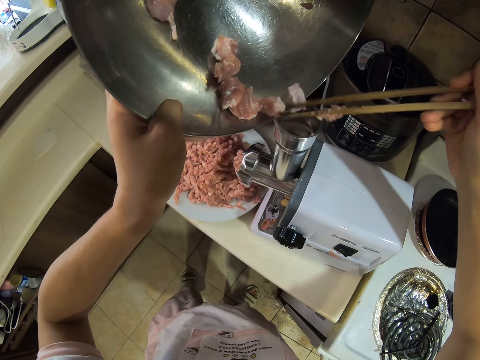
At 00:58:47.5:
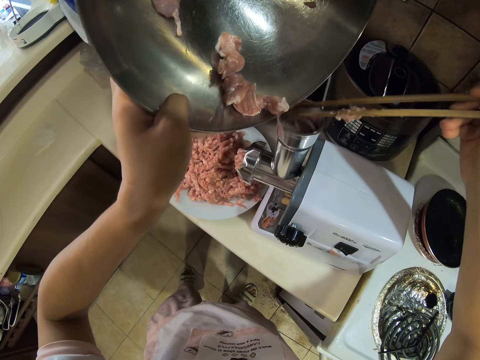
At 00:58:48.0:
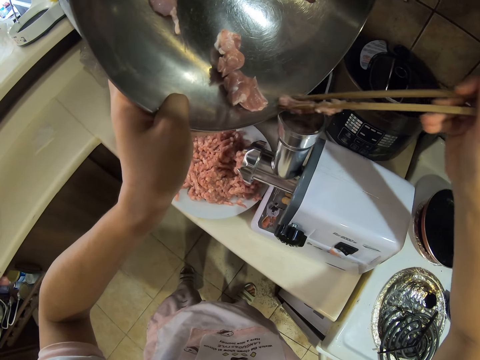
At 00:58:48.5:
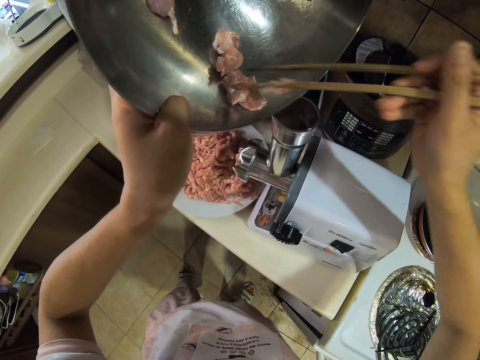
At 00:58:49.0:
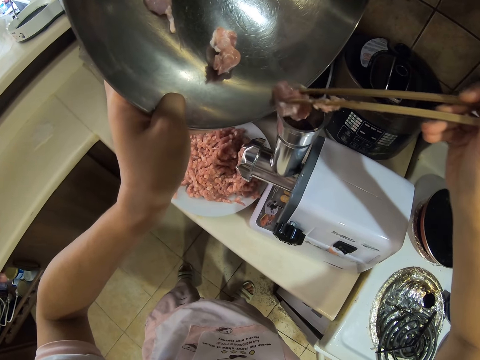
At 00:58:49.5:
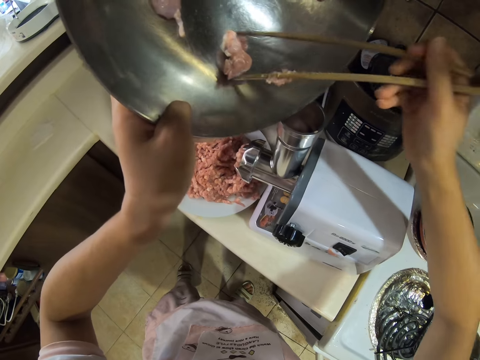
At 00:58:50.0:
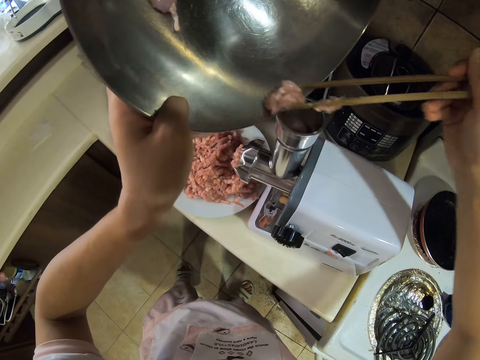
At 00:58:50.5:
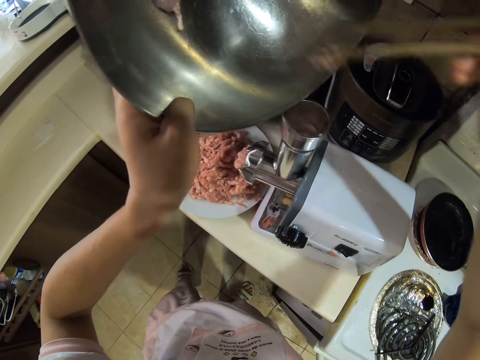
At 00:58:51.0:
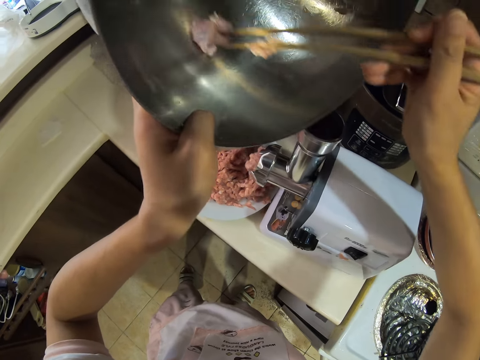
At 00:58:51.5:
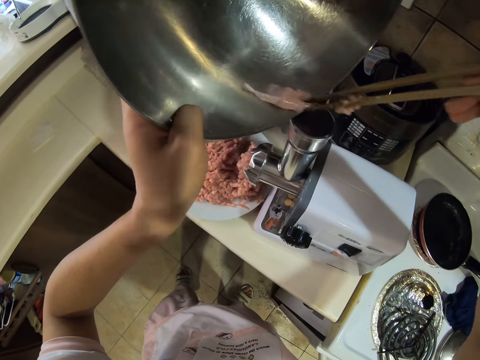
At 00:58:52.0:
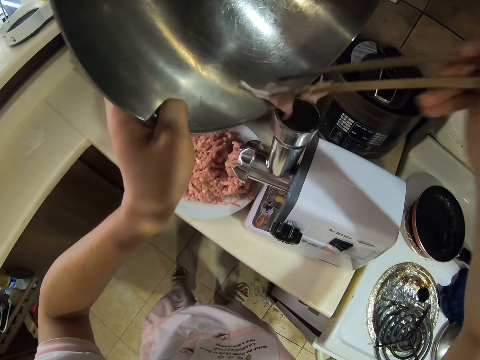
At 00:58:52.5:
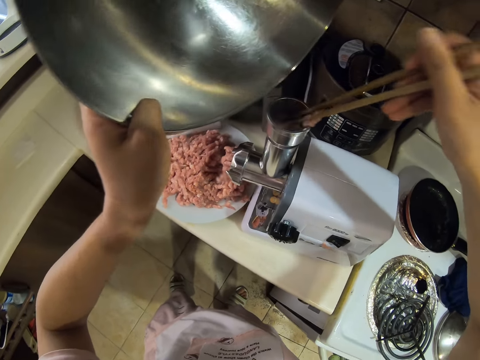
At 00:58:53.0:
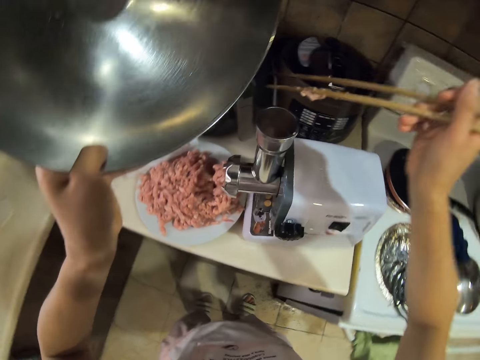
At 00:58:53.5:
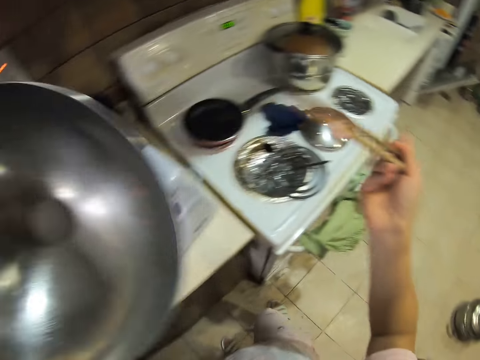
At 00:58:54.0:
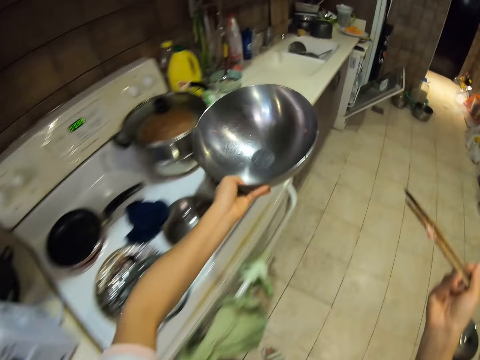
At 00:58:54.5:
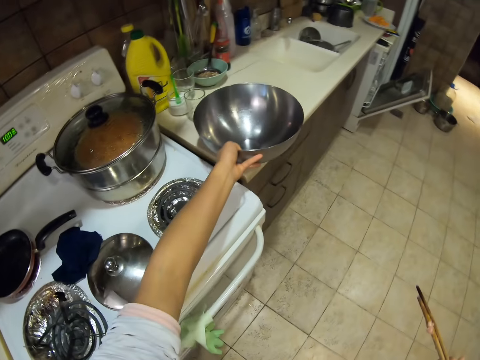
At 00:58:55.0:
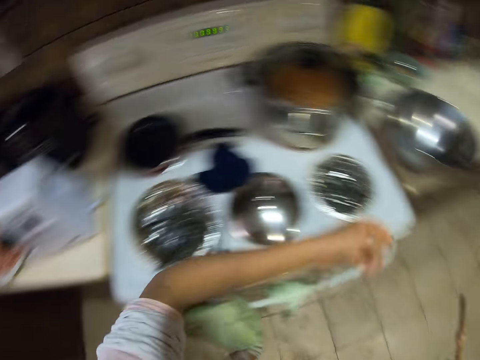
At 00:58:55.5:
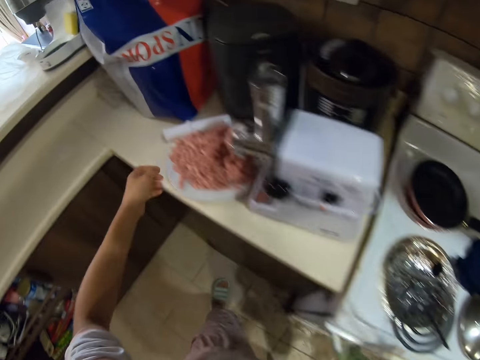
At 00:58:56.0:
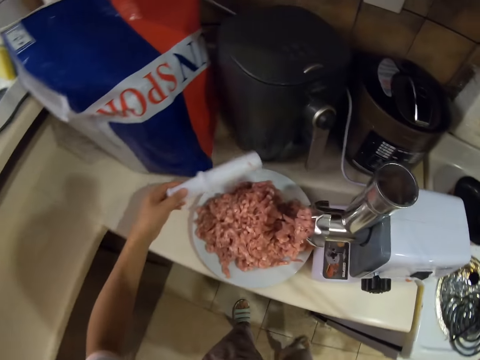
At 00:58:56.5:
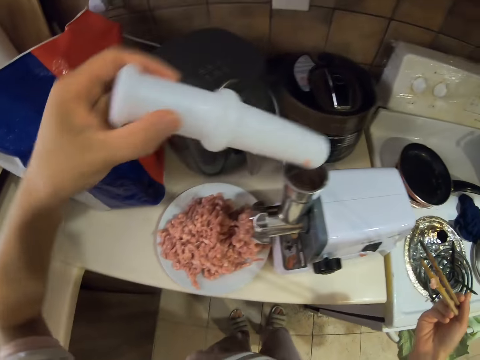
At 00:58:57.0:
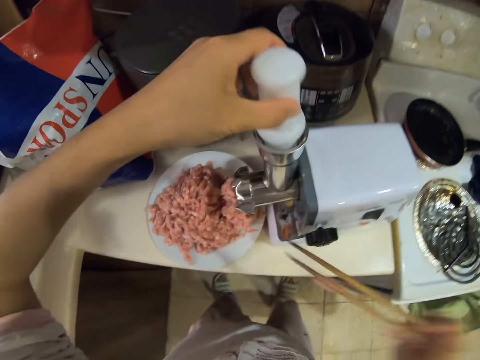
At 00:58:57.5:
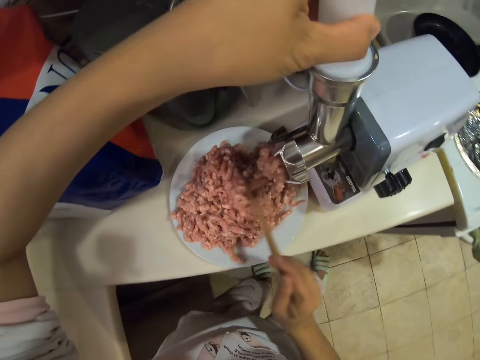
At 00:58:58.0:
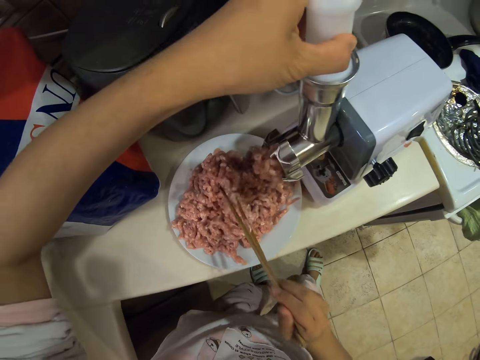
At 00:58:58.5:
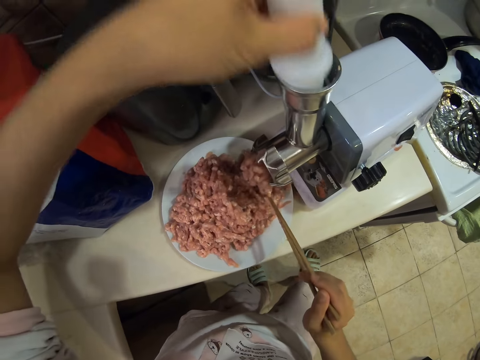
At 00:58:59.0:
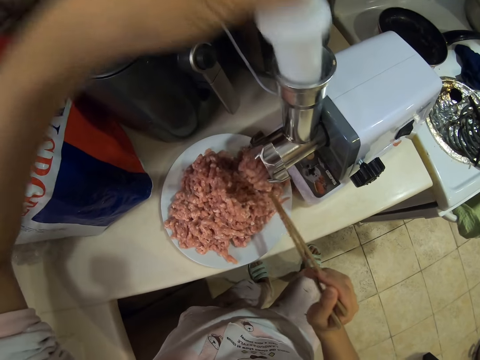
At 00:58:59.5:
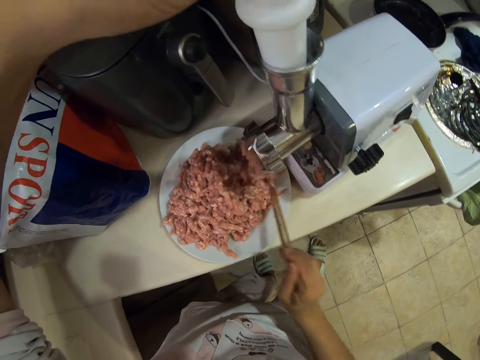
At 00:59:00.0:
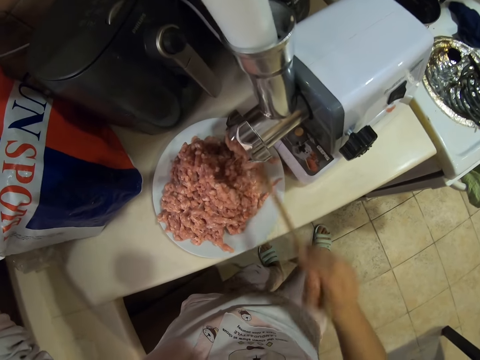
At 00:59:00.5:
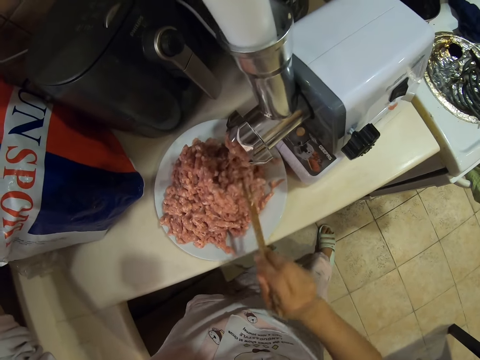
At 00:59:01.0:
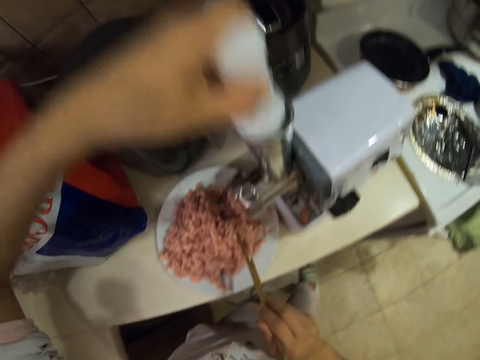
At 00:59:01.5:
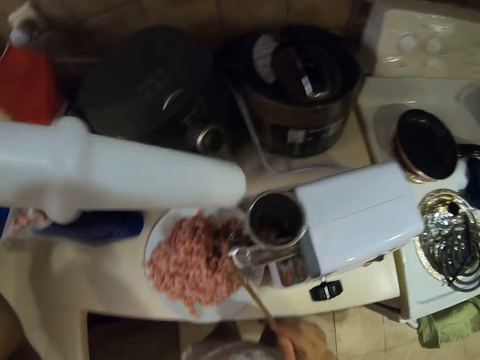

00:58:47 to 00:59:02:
The camera wearer picks meat with skewers. They put the meat in the grinder. They pick meat with skewers. They put the meat in the grinder. They pick meat with skewers. They put the meat in the grinder. They pick meat with skewers. They put the meat in the grinder. They place the bowl on the kitchen counter. They pick up a pusher. They push the meat in the meat grinder. They spread the minced meat on the plate. They squeeze the minced meat.

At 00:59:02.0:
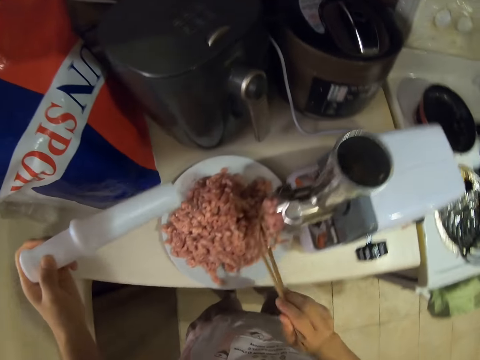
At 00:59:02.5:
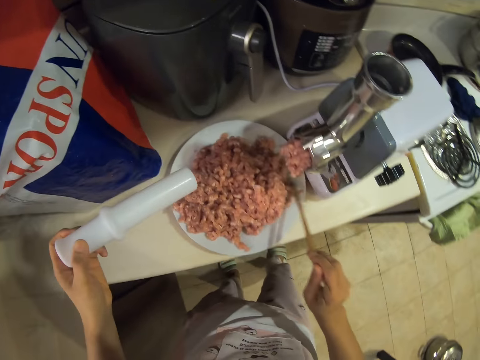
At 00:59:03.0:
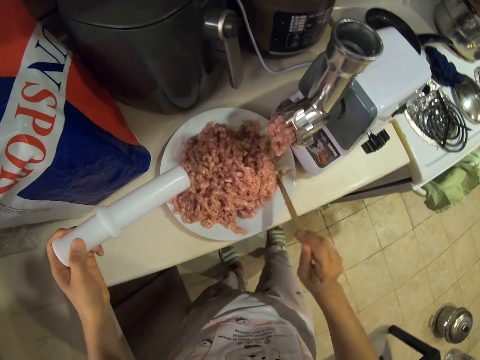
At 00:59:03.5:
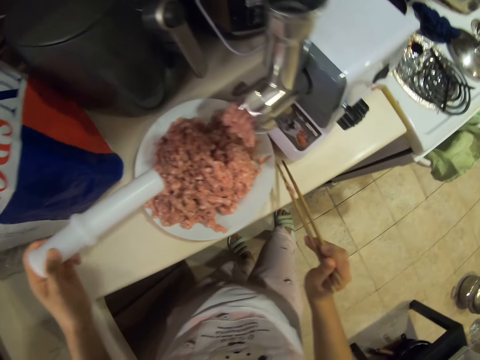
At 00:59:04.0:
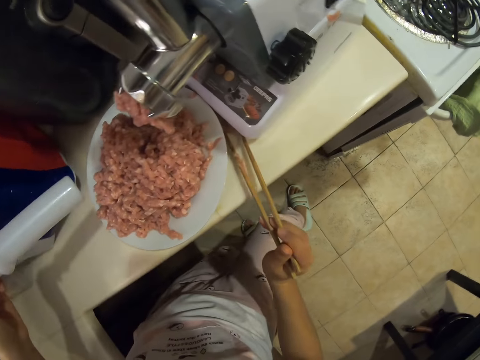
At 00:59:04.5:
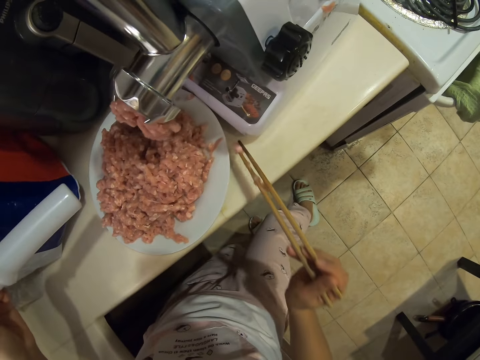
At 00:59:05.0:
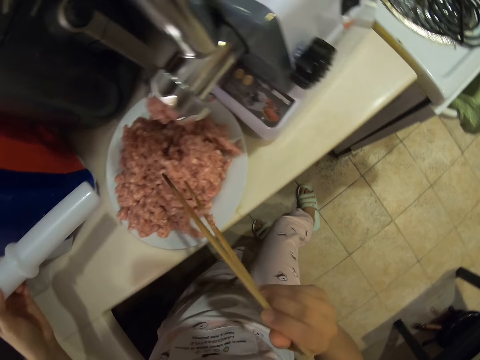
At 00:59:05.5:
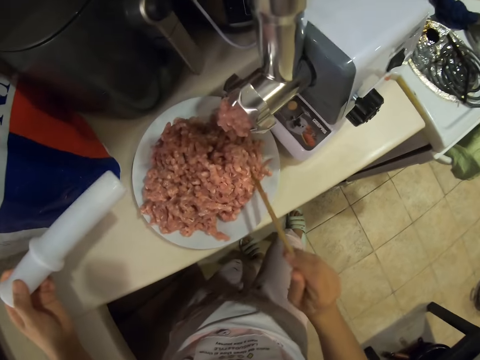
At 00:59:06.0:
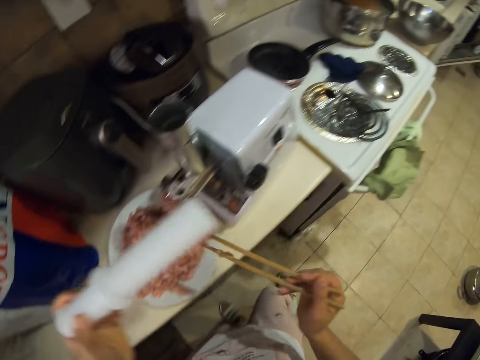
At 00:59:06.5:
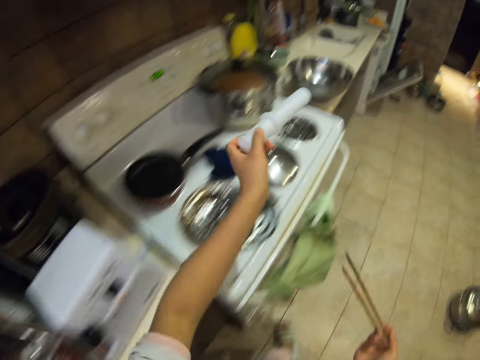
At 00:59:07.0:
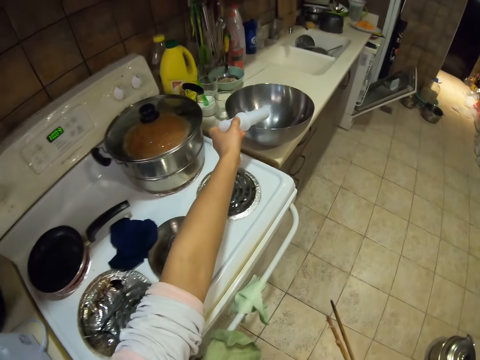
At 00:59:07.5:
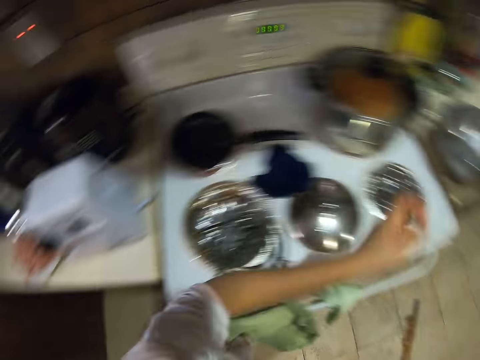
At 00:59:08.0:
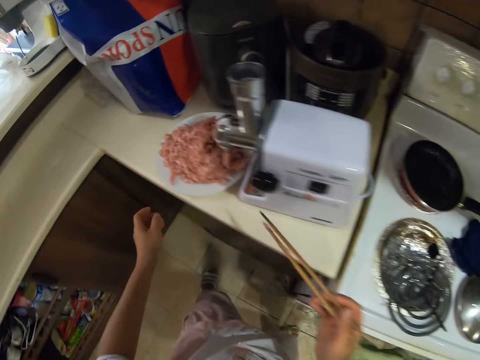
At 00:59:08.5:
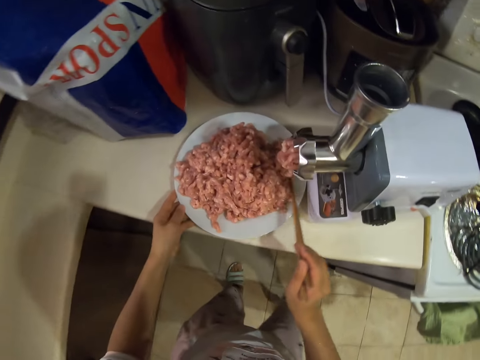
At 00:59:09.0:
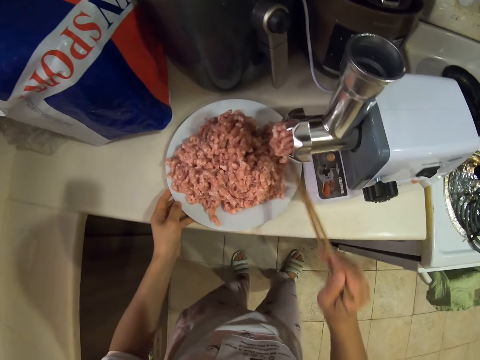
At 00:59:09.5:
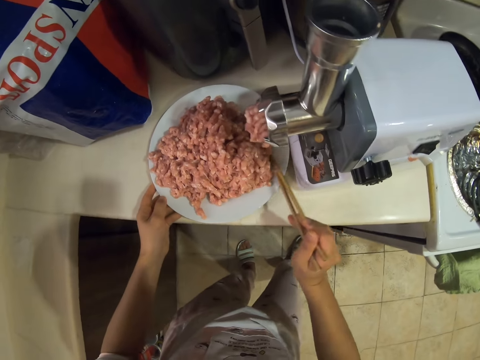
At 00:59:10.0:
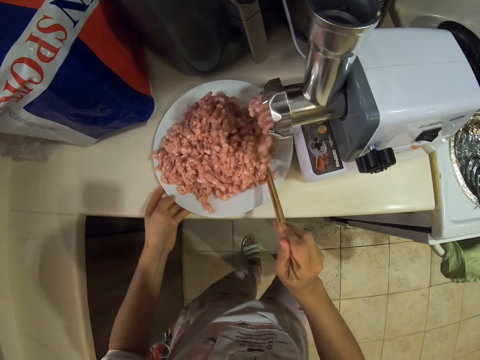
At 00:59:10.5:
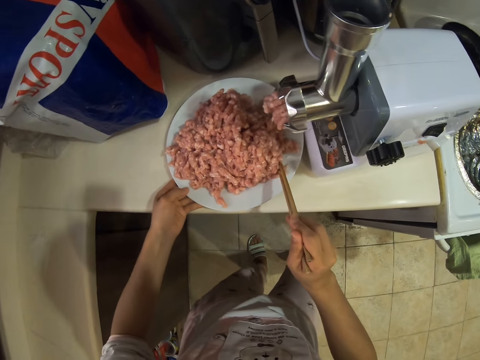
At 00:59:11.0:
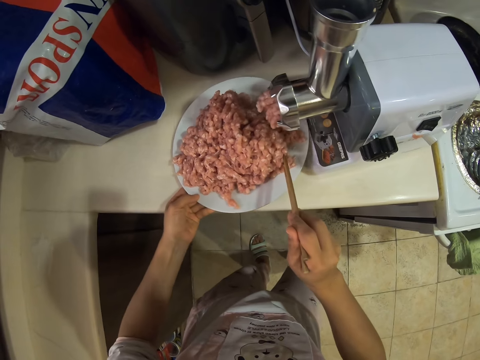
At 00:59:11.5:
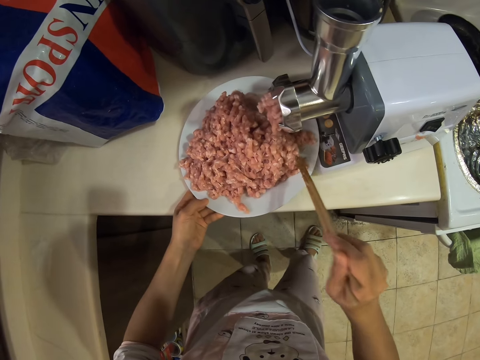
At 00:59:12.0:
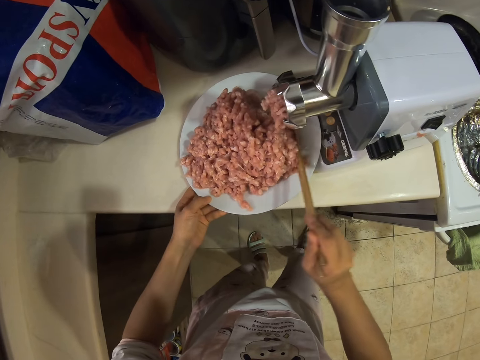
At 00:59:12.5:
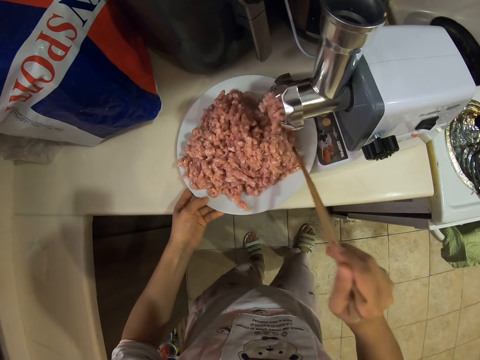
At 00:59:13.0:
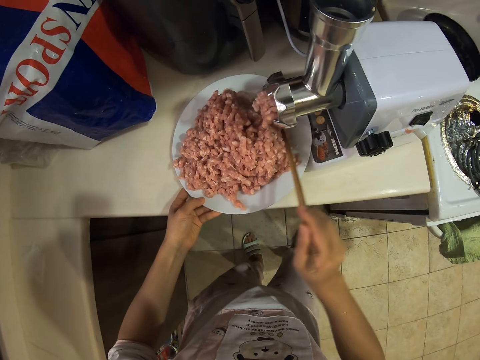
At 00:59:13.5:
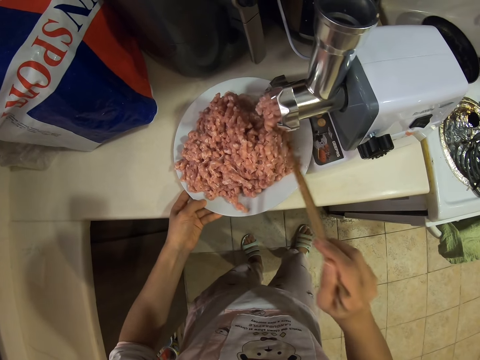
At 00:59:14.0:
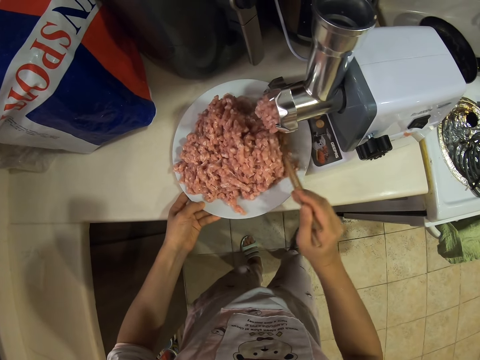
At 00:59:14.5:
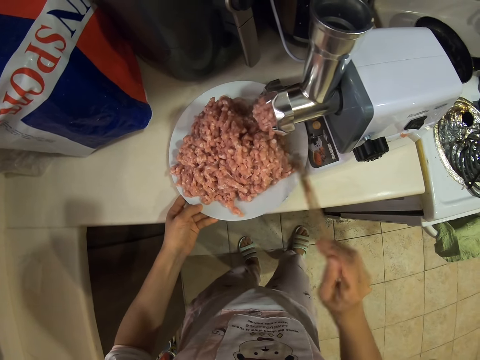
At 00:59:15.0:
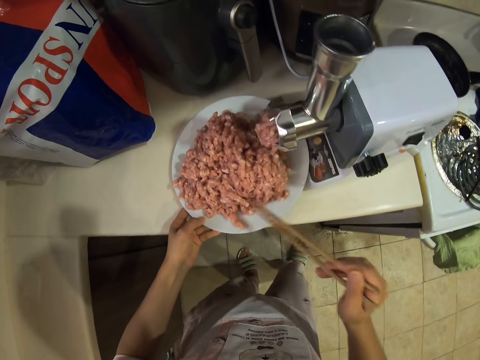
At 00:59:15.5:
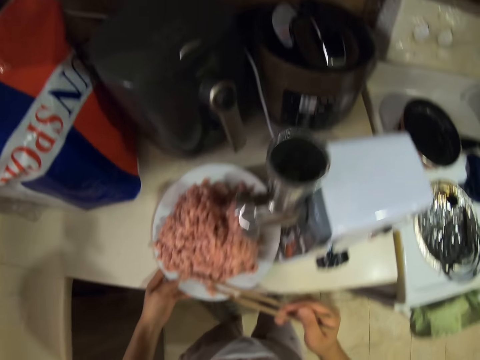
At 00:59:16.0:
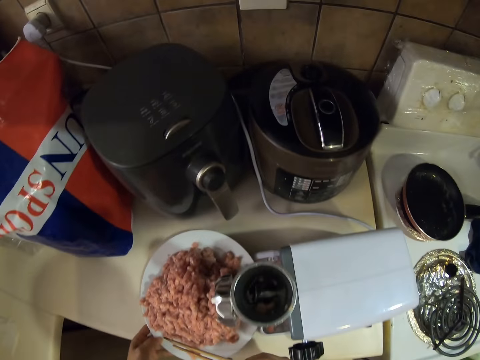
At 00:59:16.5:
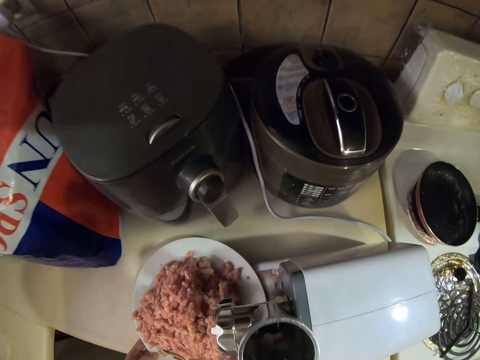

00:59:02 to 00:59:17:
The camera wearer puts the pusher in a bowl. They spread the meat on the plate. They spread the minced meat and touch the plate.
